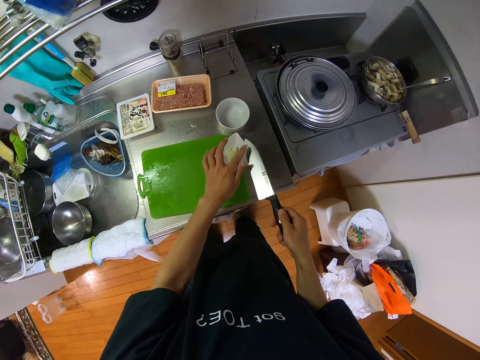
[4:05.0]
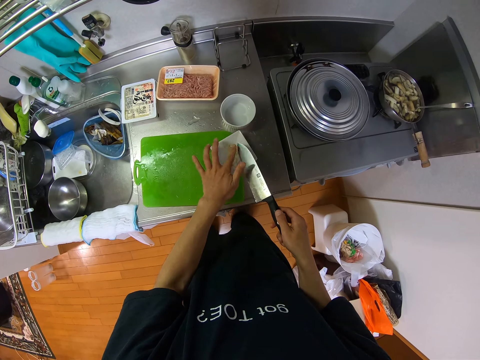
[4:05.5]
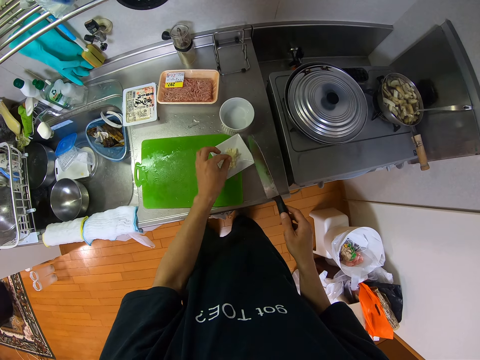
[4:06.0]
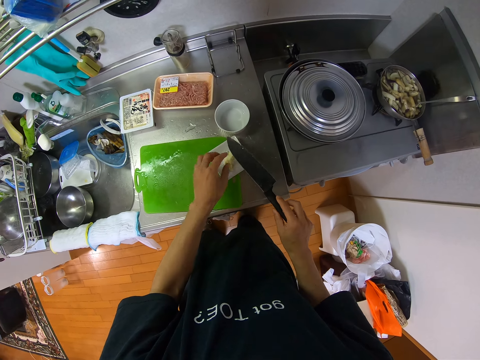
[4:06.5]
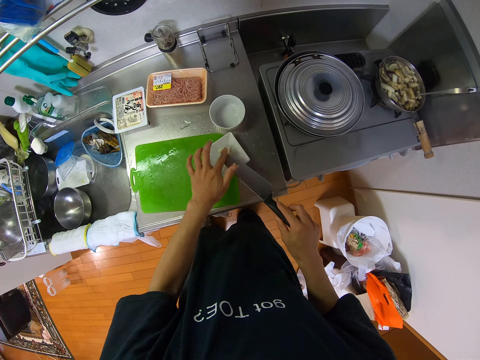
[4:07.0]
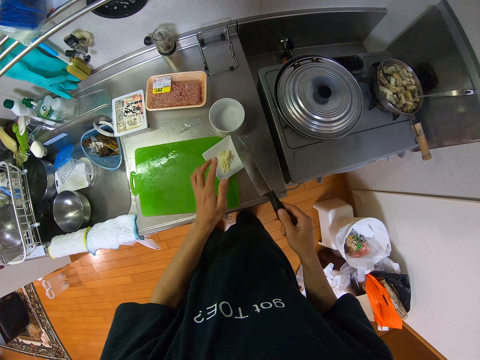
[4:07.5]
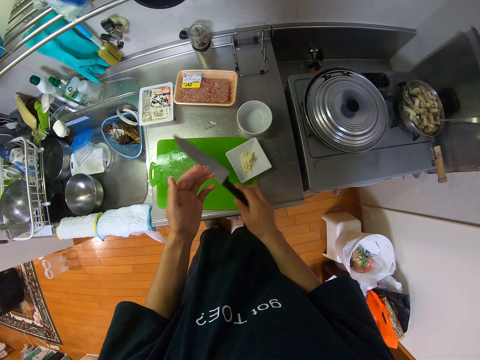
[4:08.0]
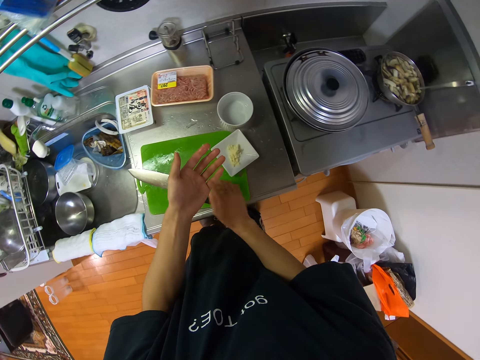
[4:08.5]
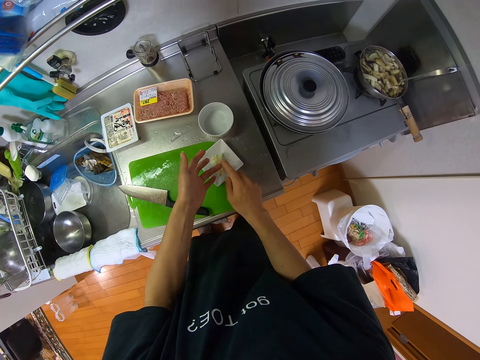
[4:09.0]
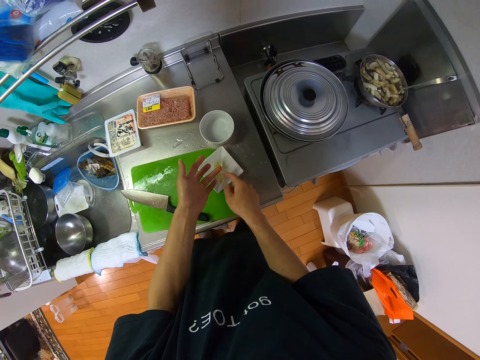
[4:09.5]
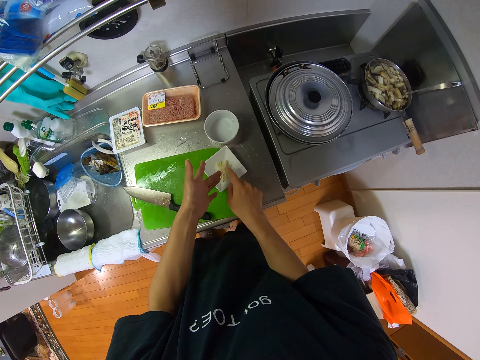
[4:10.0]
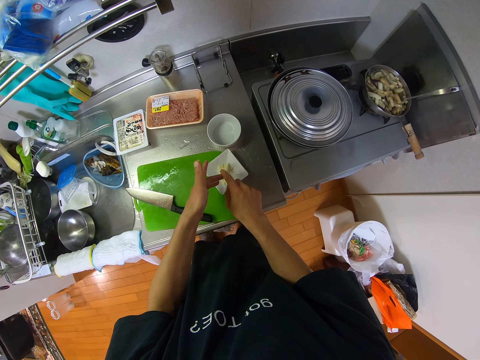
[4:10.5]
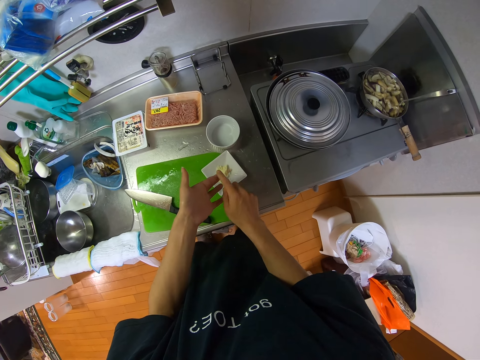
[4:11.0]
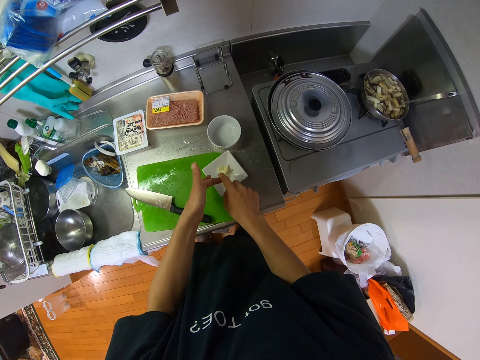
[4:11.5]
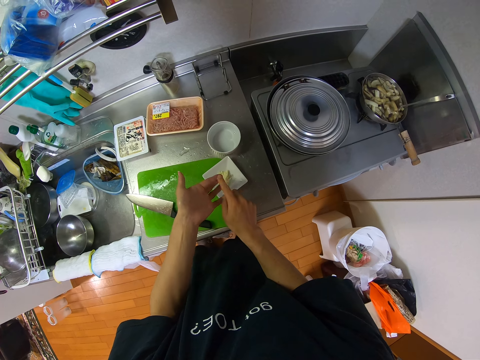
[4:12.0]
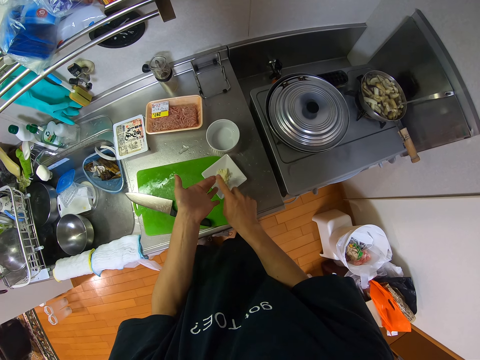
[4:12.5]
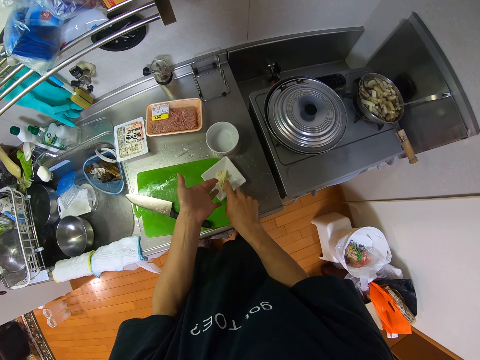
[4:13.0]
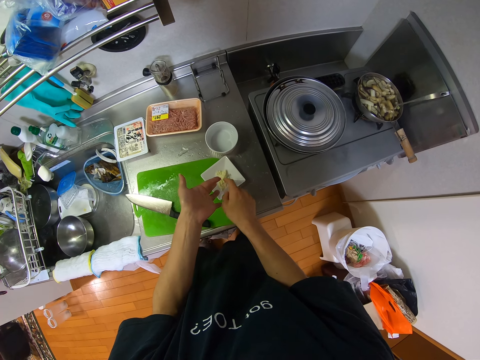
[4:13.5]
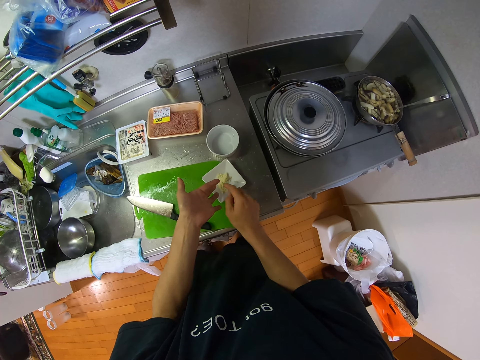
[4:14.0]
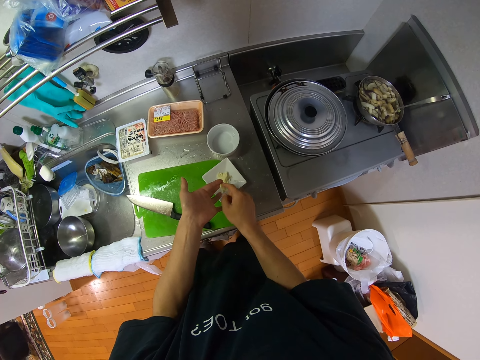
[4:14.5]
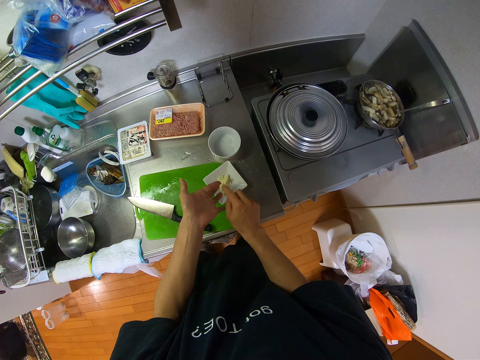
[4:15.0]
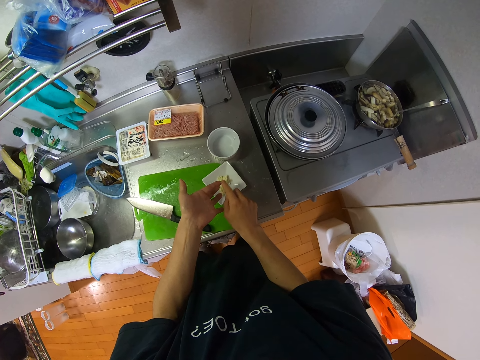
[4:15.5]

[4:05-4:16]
The camera wearer wipes off garlic from a knife. They drop the garlic into the plate on the table. They flip the knife. They wipe off garlic from the knife. They pull his finger off the knife. They put the knife on a cutting board. They wipe off the garlic on her hands into the plate on the cabinet.

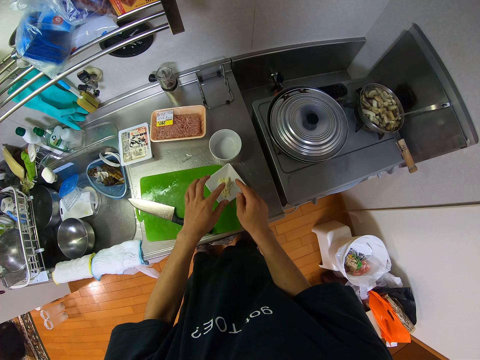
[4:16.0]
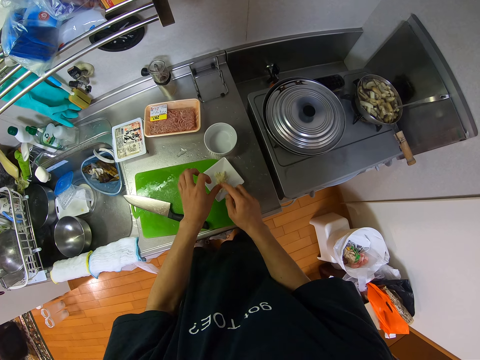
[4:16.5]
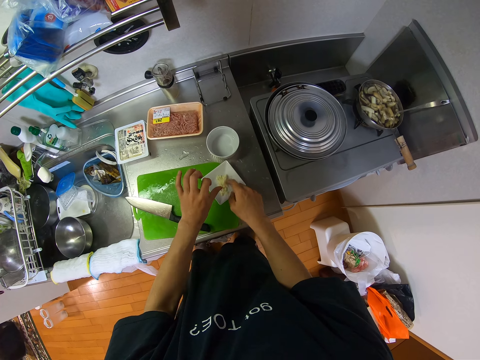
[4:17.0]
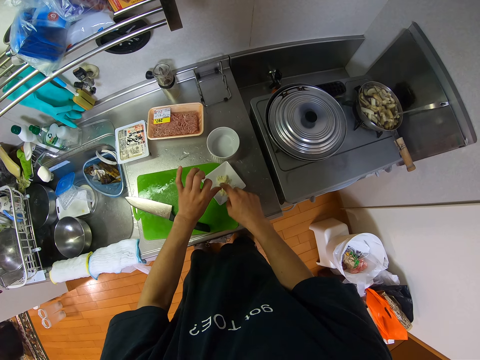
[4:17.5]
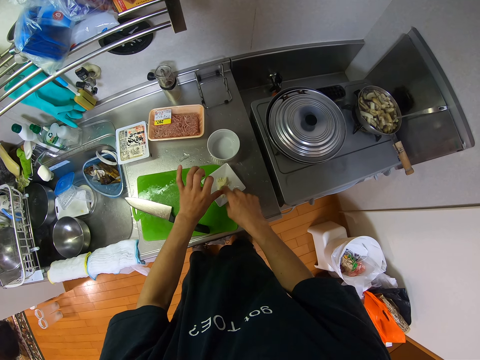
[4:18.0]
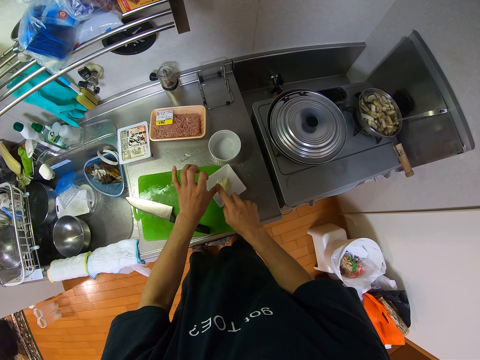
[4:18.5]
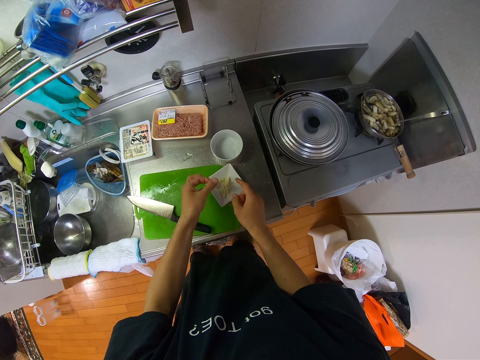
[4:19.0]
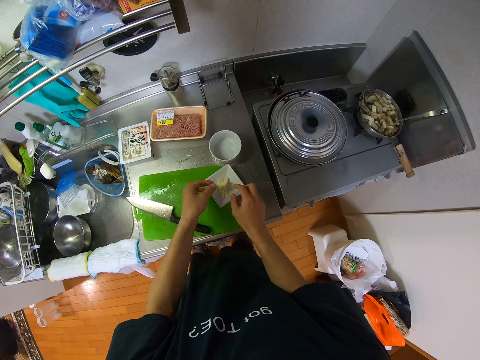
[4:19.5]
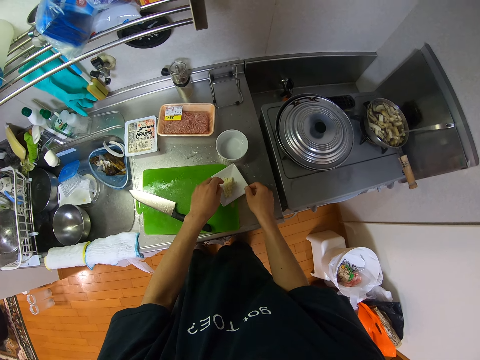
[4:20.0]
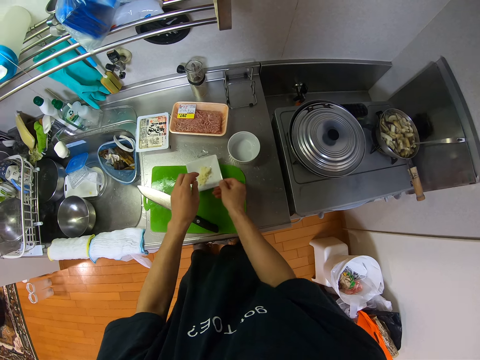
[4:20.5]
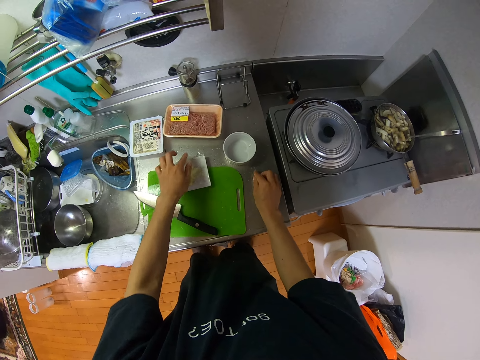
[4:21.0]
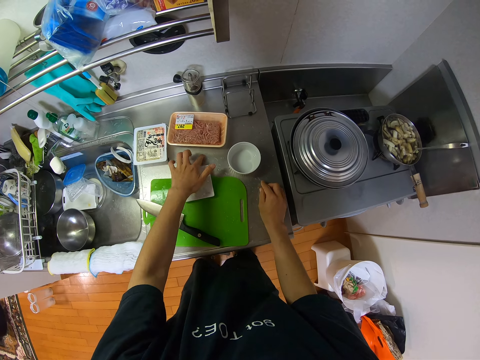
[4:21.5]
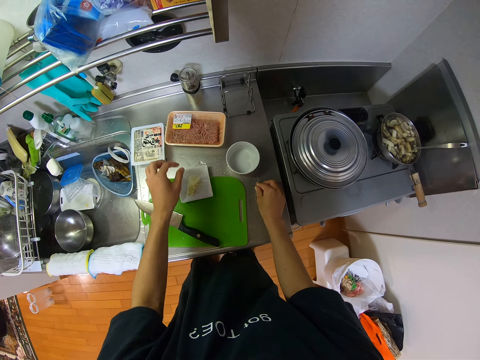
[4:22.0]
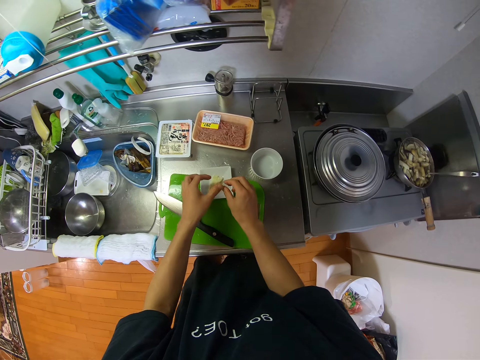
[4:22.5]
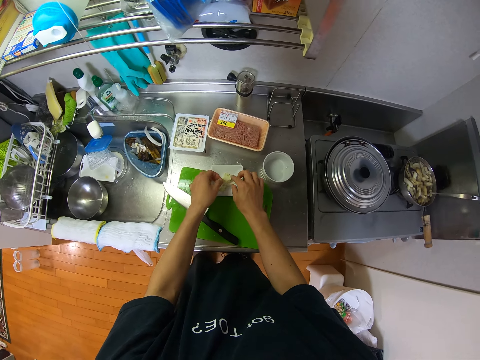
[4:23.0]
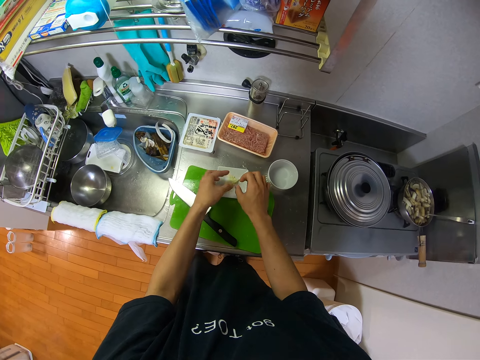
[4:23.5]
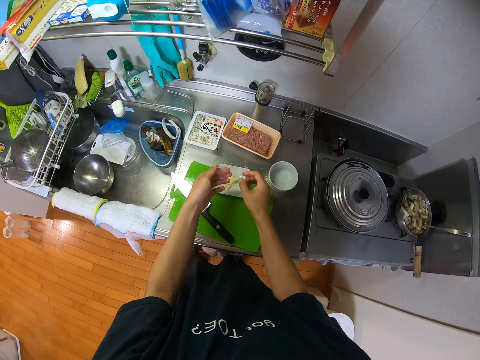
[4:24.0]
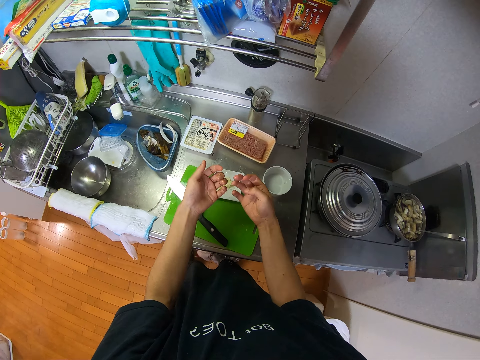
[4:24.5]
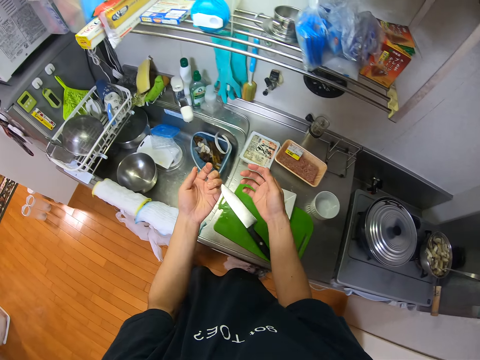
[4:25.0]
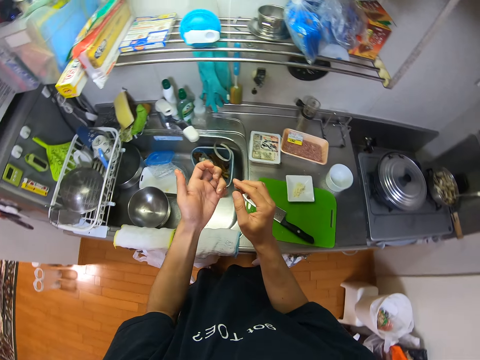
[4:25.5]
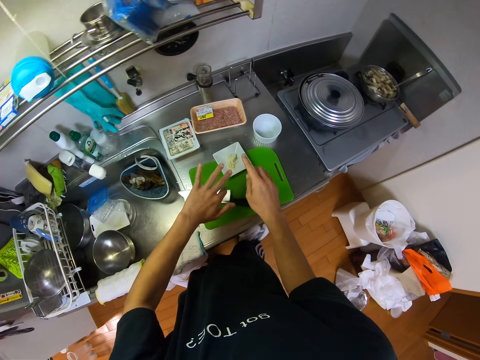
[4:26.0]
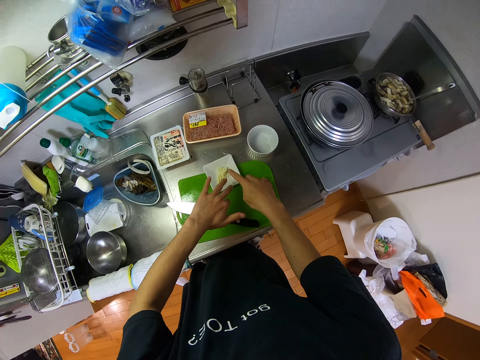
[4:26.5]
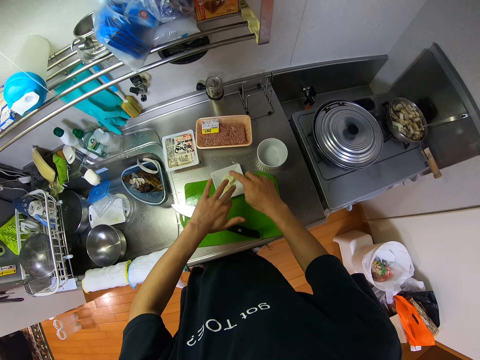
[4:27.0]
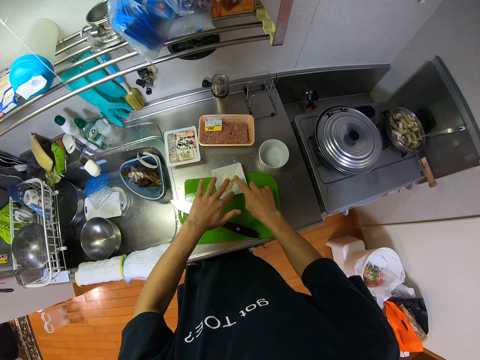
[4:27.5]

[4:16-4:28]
The camera wearer picks up a plate. They move the plate on the cabinet. They put the plate on a cutting board. They pick garlic pieces with his finger. They pick garlic pieces with his finger again. They put garlic pieces in the plate. They clear garlic off his fingers. They pull his hand off the plate. They step toward the sink. They wipe off the garlic on her hands into the plate on the cabinet.

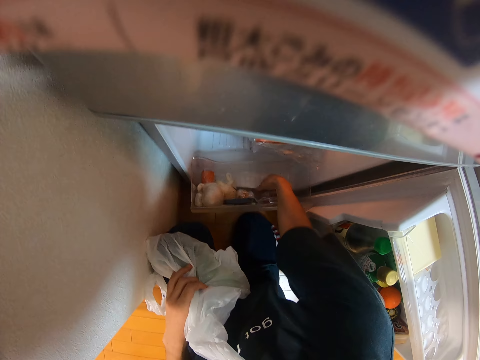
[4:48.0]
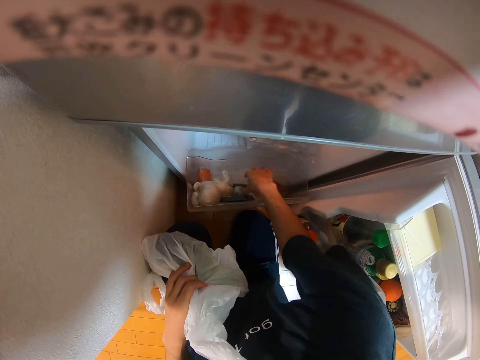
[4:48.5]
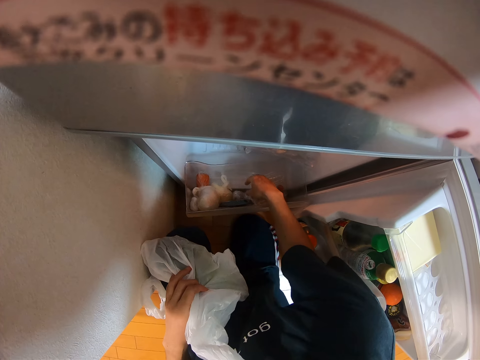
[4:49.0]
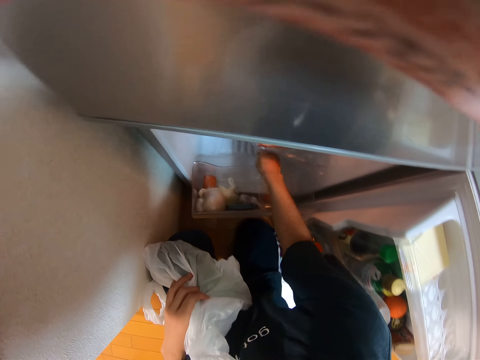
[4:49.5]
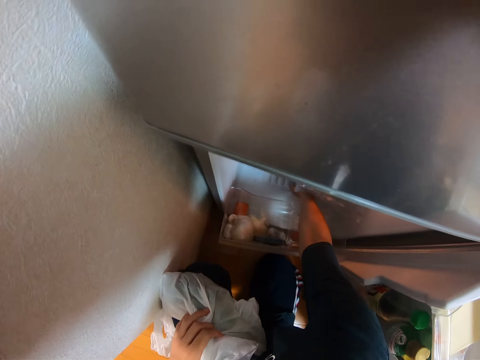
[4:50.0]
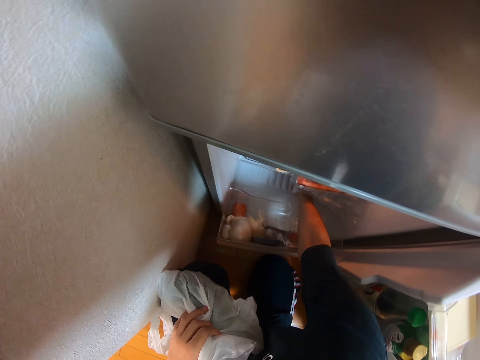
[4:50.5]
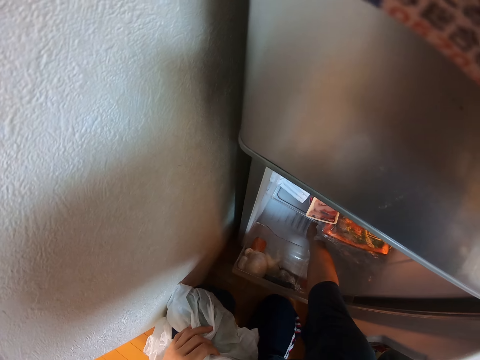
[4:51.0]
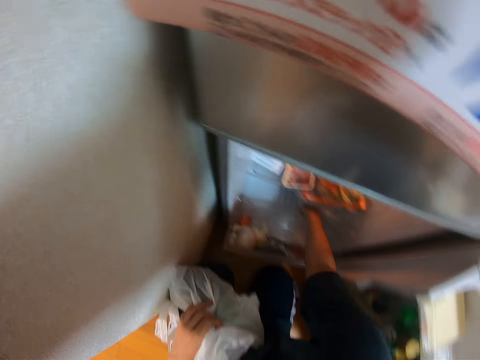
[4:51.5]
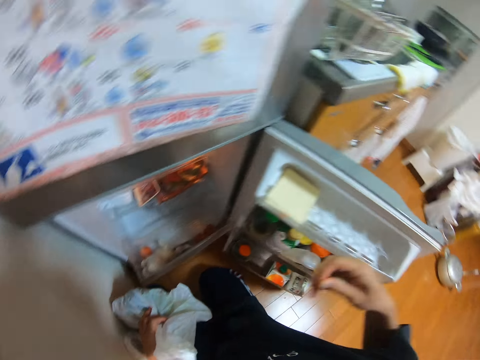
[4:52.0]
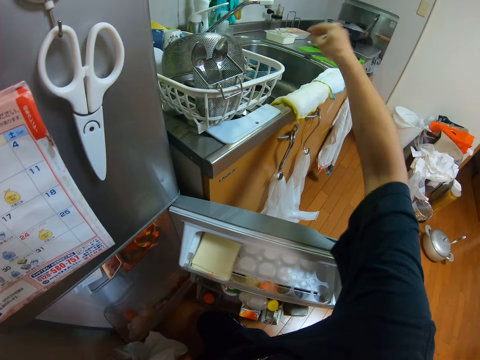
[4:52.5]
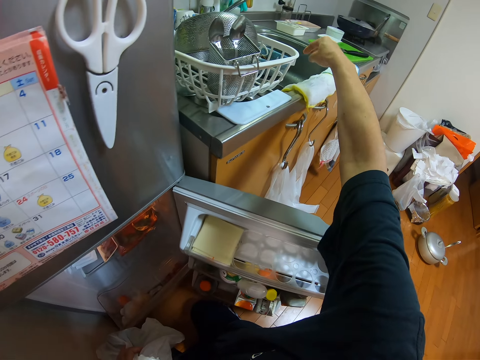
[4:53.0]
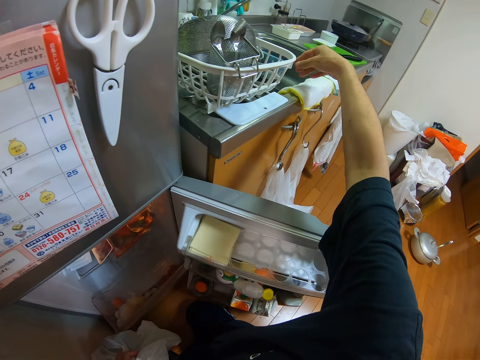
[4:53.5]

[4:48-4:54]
The camera wearer picks dirt from the compartment in the fridge. She puts the dirt on the sink. She shakes her hand above the sink in the kitchen and wipes the hand on the towel.
